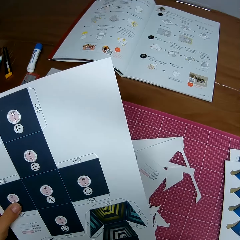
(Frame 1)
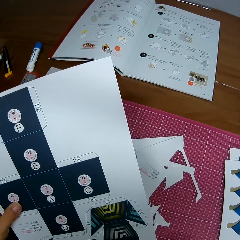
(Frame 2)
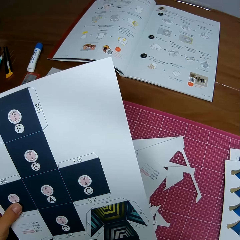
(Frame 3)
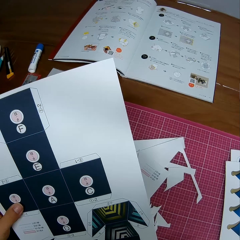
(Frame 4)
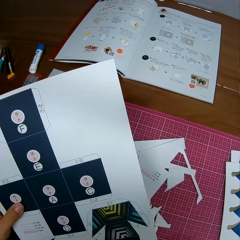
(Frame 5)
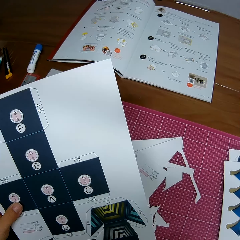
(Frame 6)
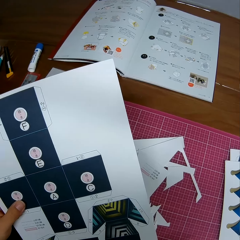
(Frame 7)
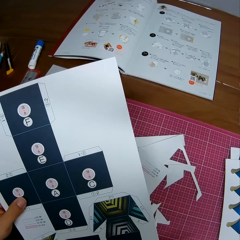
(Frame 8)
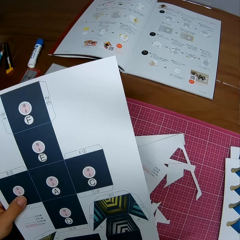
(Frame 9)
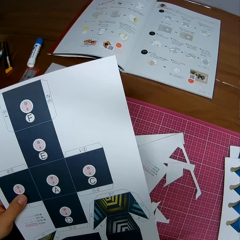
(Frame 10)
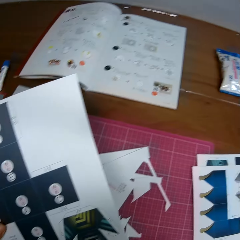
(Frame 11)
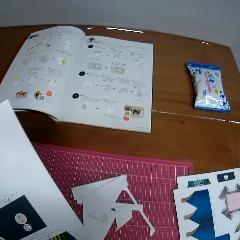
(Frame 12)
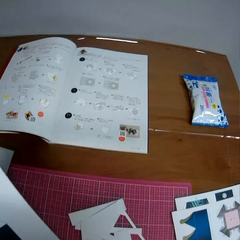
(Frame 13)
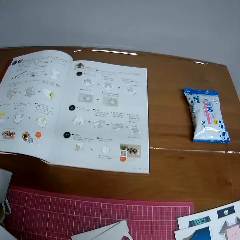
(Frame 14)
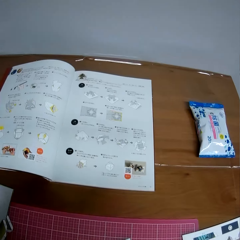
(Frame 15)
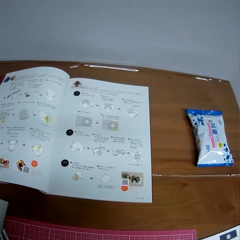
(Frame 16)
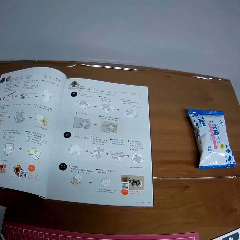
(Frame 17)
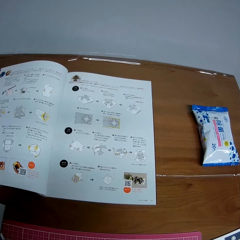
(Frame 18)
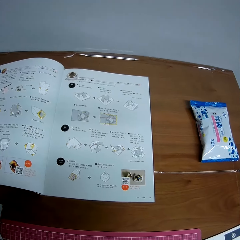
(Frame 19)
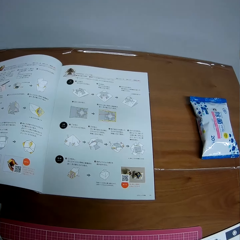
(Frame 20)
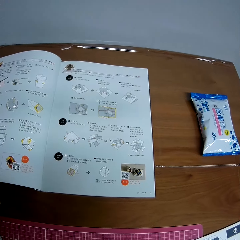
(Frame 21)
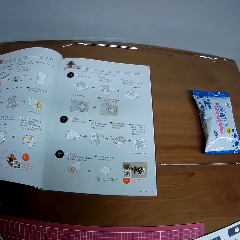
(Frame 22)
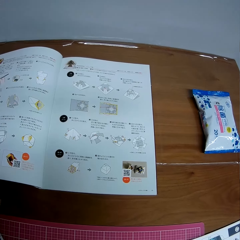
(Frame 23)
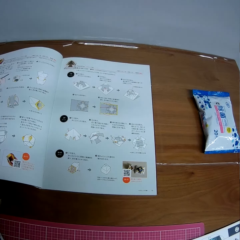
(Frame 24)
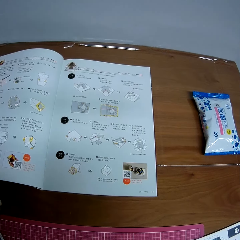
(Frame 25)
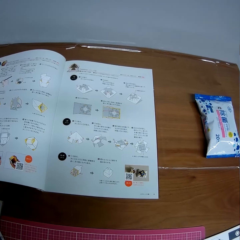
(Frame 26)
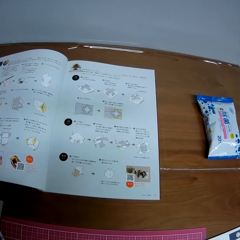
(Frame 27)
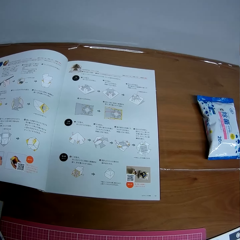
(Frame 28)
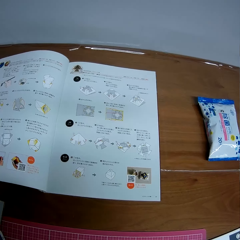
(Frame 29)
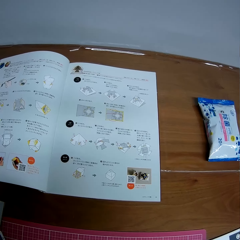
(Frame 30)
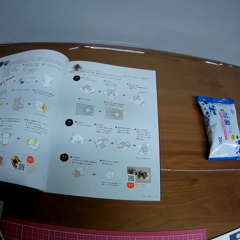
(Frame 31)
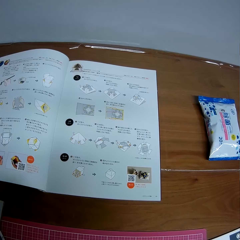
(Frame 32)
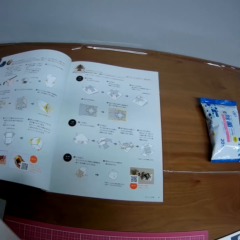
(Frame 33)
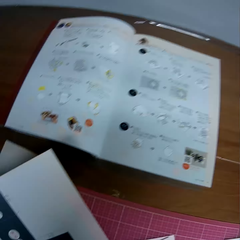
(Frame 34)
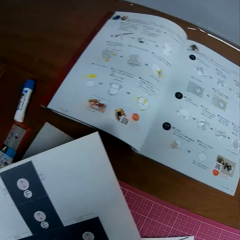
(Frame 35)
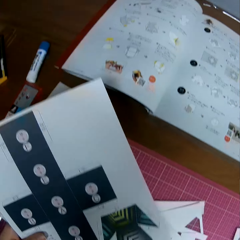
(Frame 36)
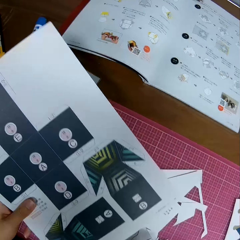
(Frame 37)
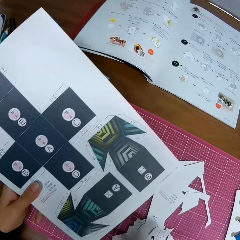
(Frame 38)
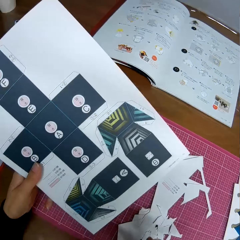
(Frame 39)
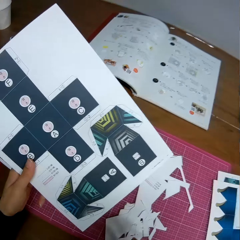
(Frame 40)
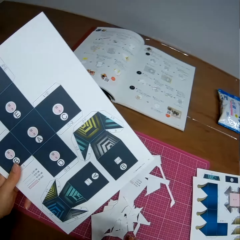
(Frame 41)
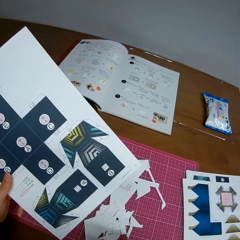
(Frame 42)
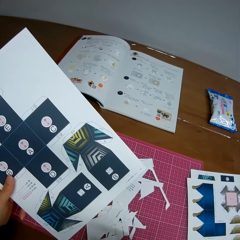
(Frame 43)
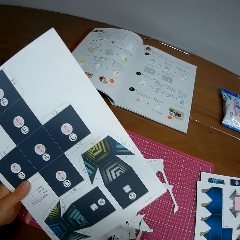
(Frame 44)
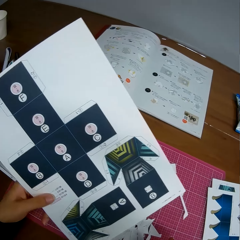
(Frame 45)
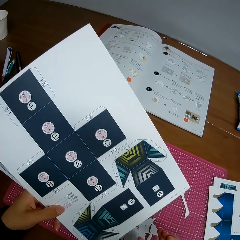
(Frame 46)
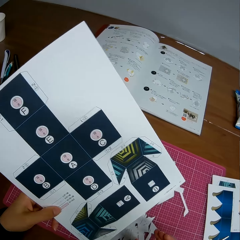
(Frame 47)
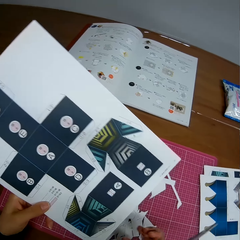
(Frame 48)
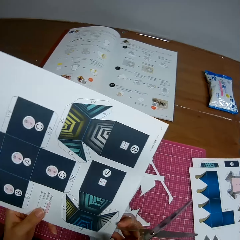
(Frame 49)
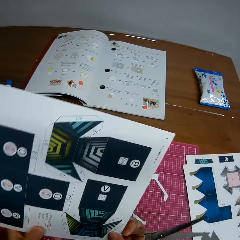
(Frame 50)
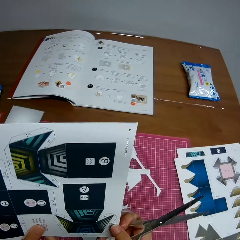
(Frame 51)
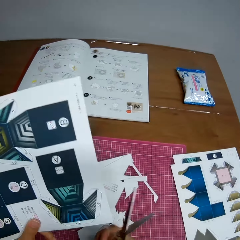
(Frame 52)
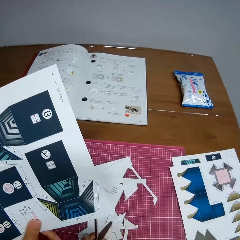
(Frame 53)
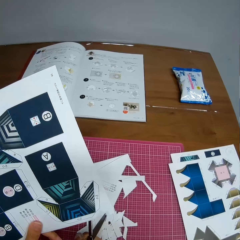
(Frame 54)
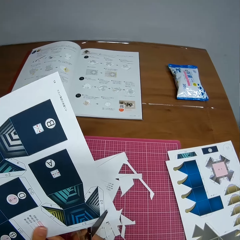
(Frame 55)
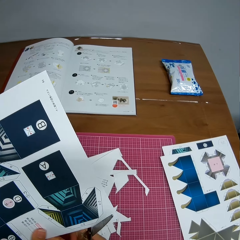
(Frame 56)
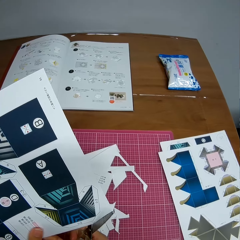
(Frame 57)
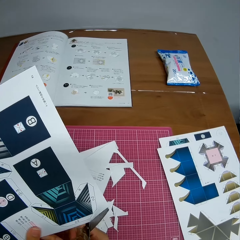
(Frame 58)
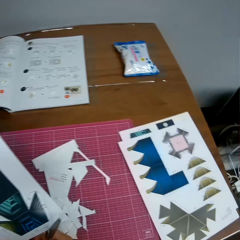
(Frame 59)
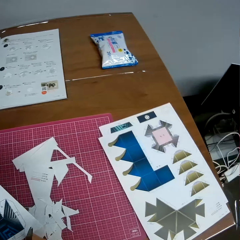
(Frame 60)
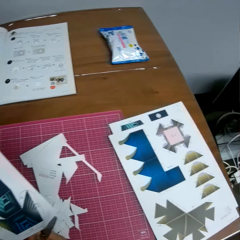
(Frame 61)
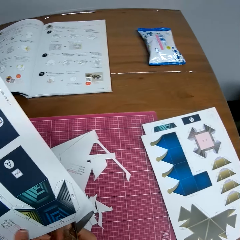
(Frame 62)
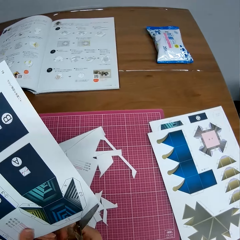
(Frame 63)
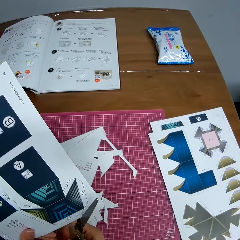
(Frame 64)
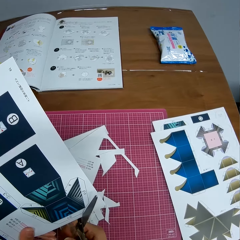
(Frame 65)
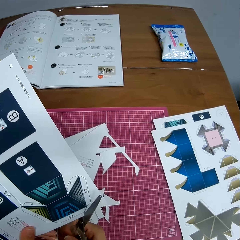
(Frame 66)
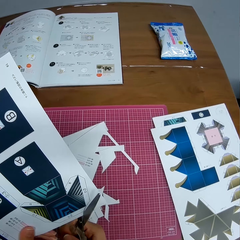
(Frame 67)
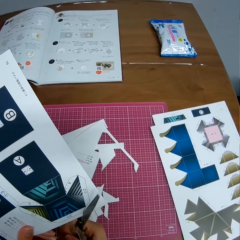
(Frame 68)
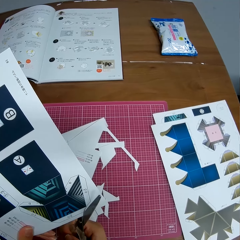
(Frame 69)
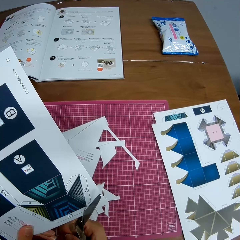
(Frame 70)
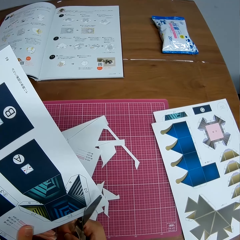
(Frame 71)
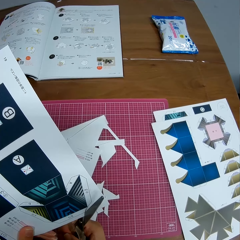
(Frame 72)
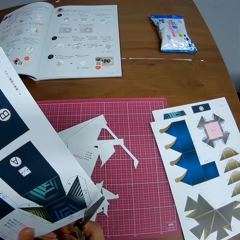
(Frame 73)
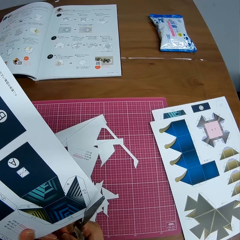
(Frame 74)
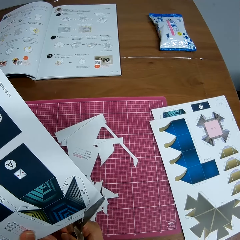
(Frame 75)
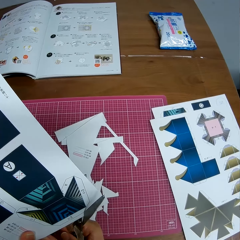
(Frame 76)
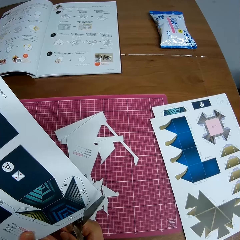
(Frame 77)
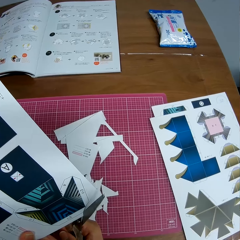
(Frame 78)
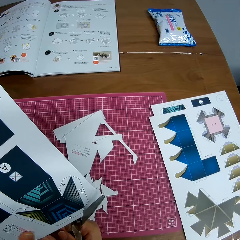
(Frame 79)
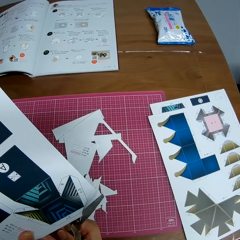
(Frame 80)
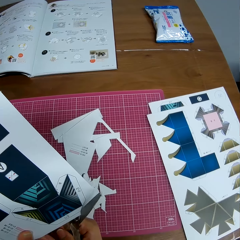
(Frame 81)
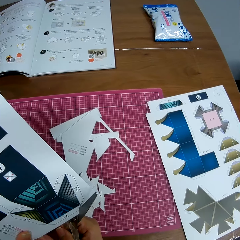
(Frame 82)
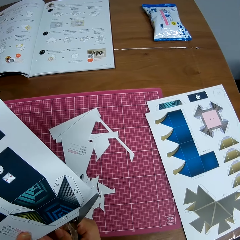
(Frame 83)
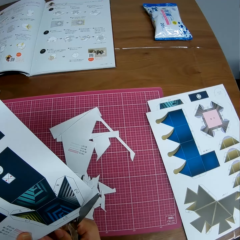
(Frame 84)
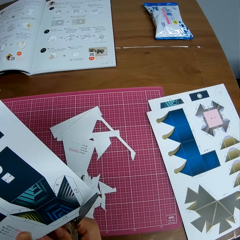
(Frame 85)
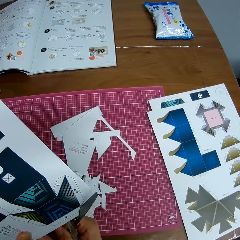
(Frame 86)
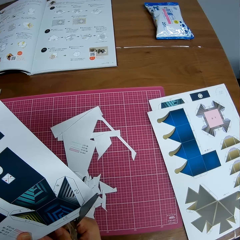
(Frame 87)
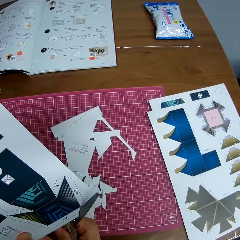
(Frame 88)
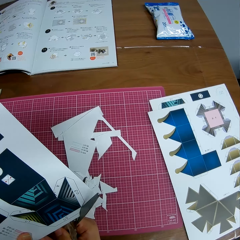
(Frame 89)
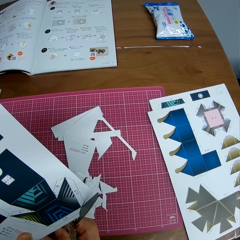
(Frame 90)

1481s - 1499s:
The camera wearer looks at the decoration crafting paper. They look at the manual book. They look at the decoration crafting paper. They cut the crafting paper with the scissors.
